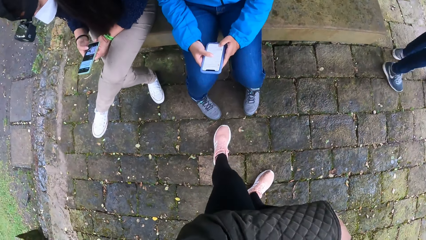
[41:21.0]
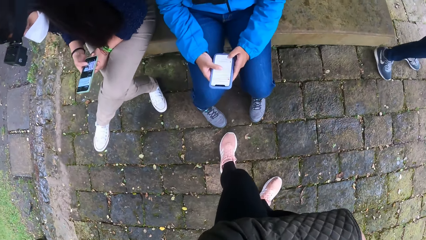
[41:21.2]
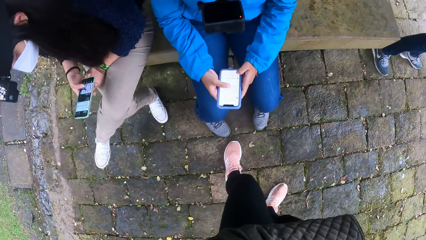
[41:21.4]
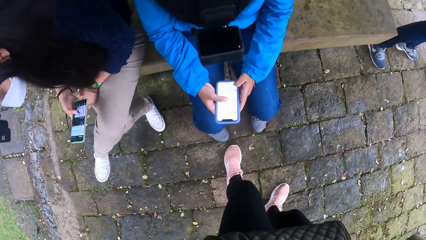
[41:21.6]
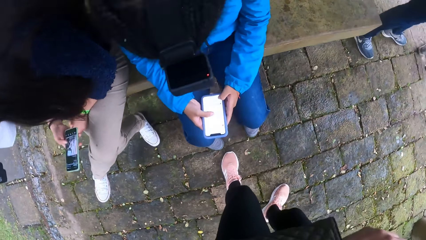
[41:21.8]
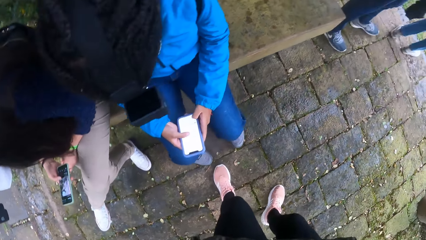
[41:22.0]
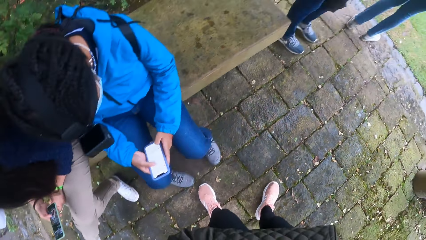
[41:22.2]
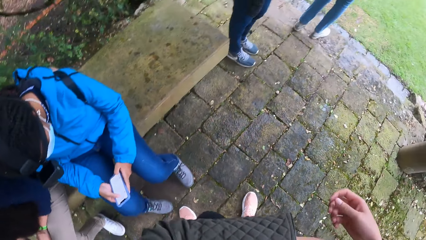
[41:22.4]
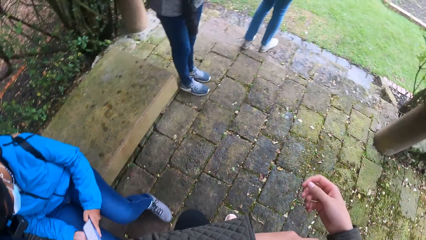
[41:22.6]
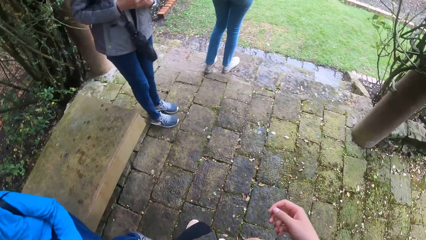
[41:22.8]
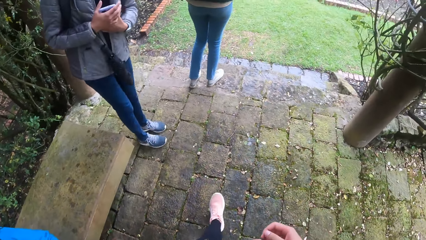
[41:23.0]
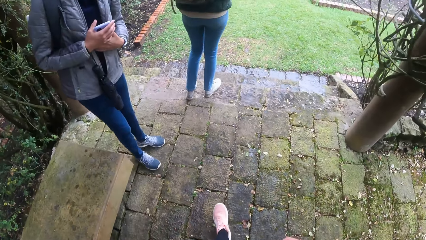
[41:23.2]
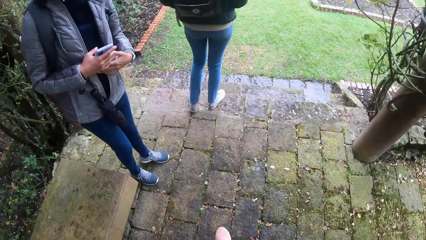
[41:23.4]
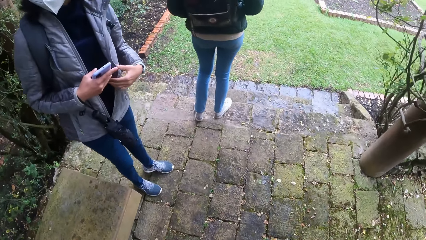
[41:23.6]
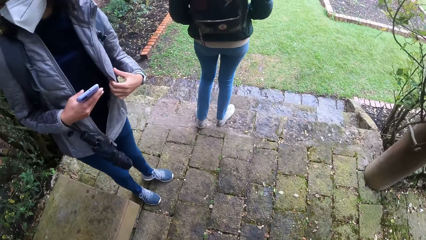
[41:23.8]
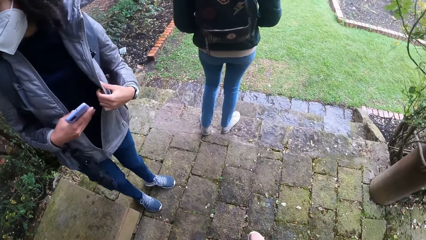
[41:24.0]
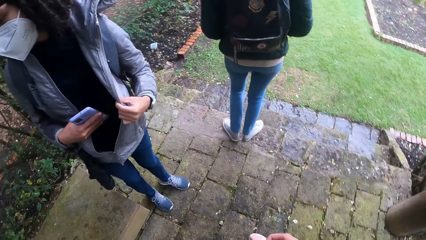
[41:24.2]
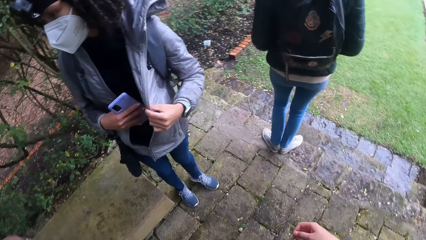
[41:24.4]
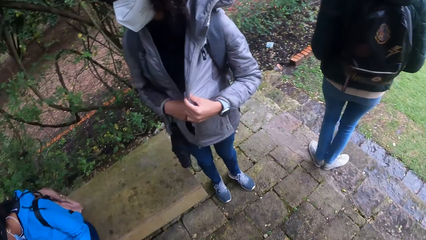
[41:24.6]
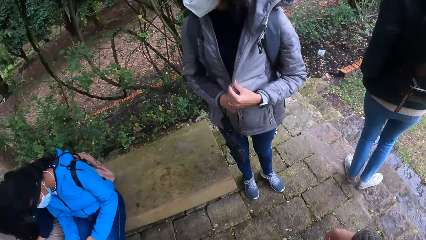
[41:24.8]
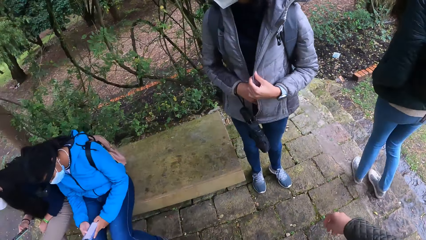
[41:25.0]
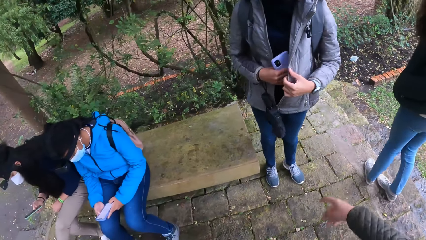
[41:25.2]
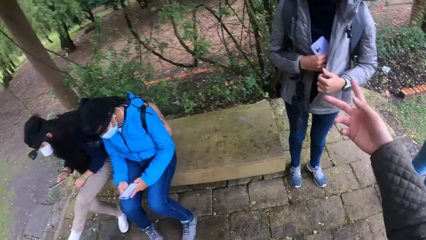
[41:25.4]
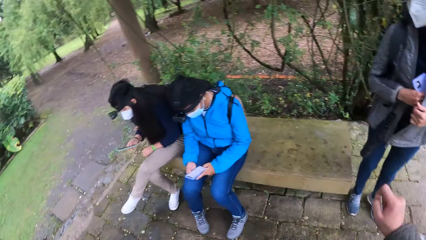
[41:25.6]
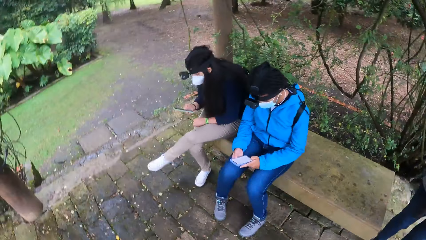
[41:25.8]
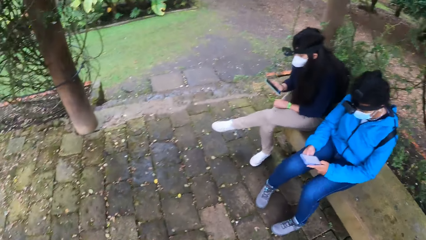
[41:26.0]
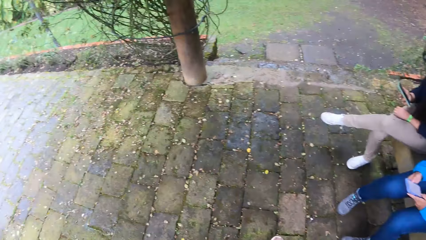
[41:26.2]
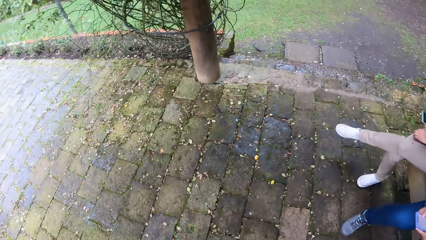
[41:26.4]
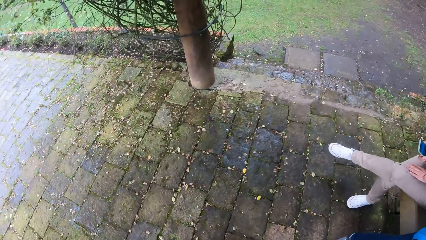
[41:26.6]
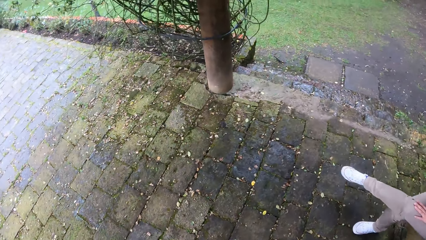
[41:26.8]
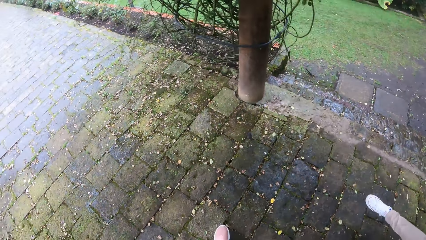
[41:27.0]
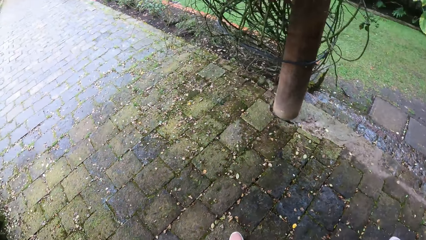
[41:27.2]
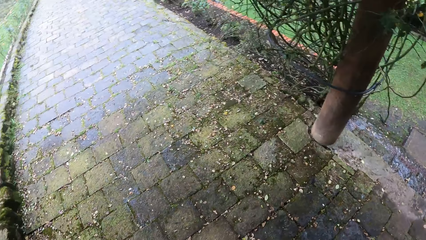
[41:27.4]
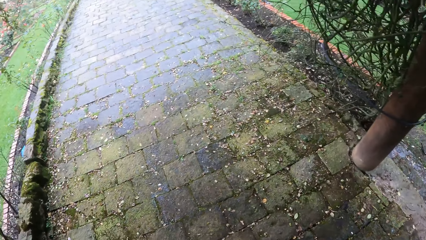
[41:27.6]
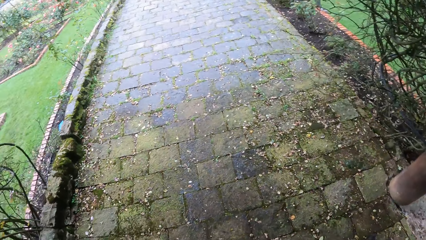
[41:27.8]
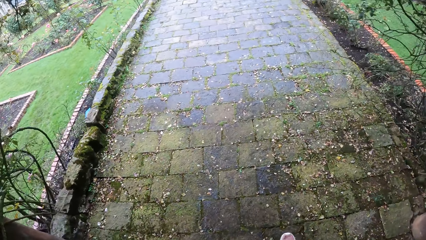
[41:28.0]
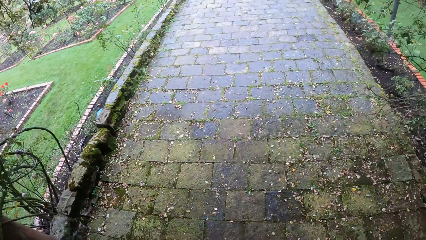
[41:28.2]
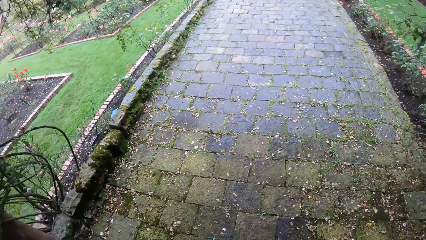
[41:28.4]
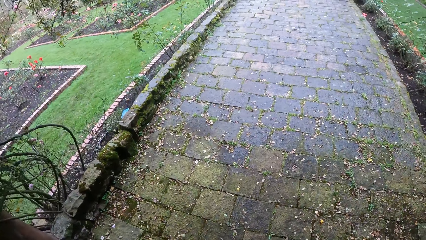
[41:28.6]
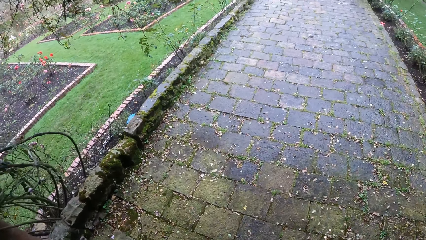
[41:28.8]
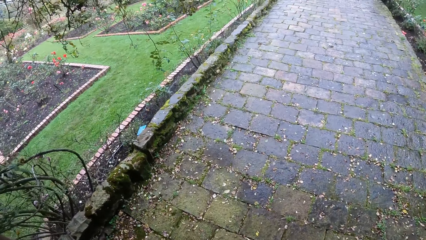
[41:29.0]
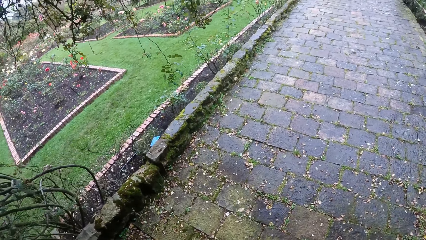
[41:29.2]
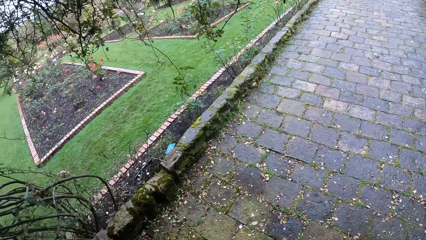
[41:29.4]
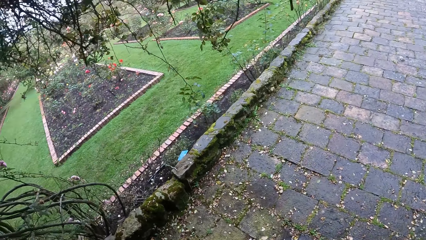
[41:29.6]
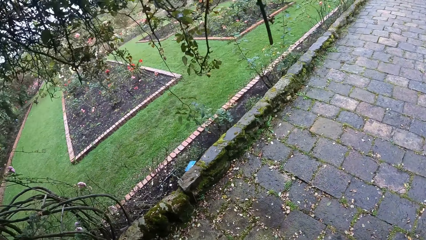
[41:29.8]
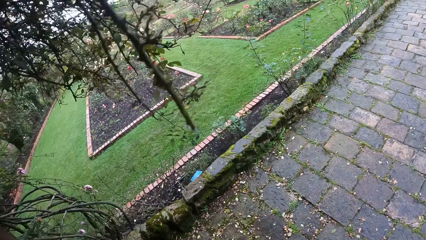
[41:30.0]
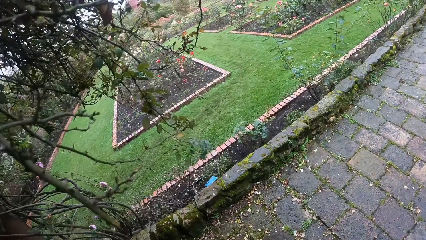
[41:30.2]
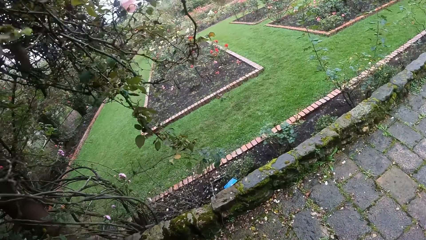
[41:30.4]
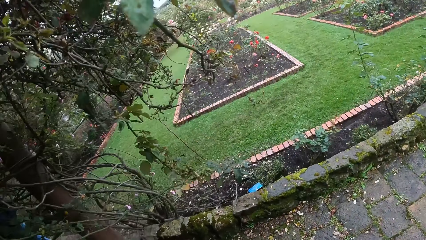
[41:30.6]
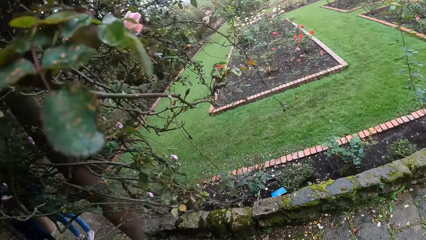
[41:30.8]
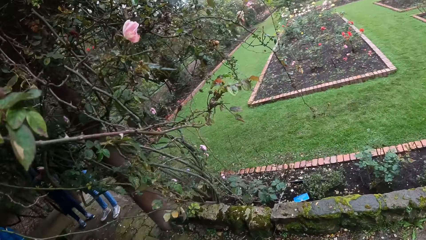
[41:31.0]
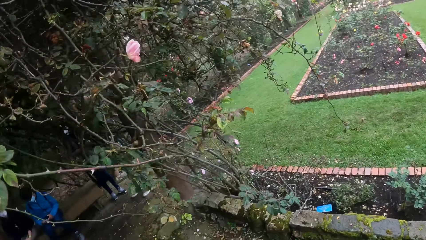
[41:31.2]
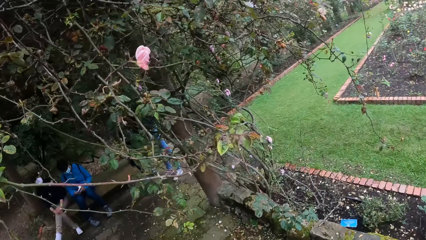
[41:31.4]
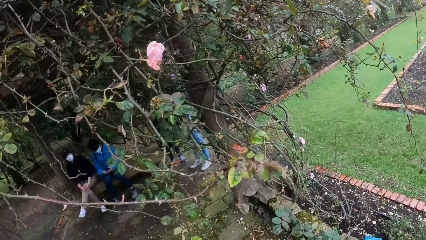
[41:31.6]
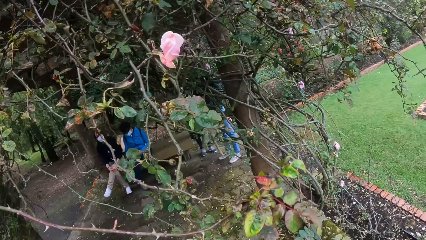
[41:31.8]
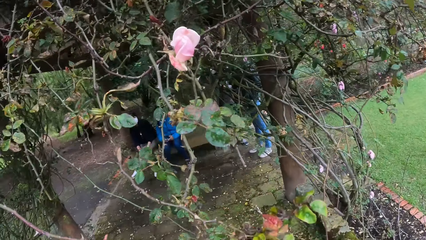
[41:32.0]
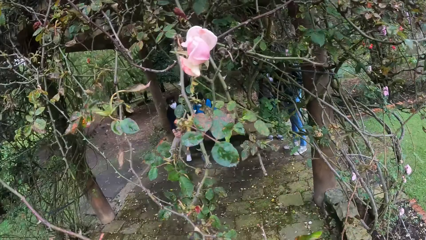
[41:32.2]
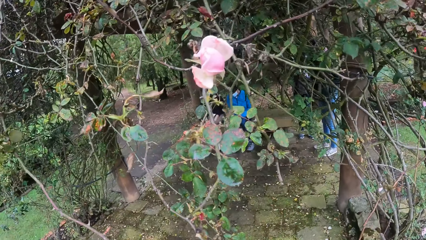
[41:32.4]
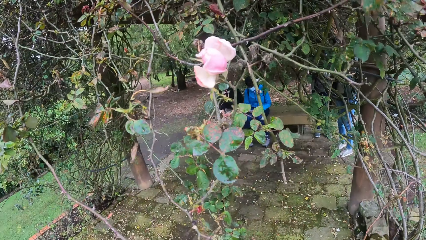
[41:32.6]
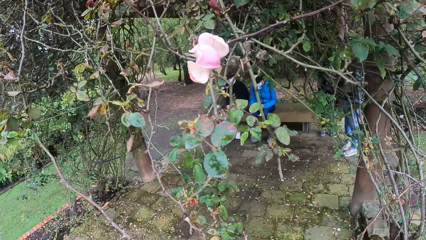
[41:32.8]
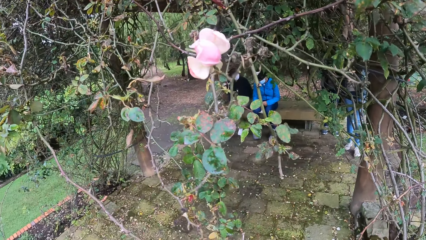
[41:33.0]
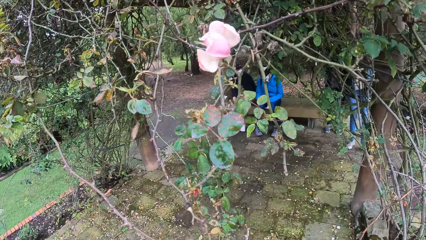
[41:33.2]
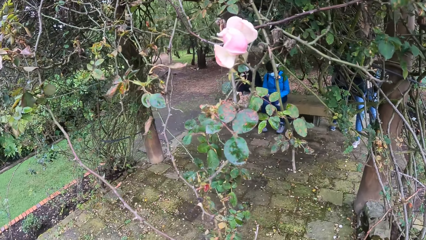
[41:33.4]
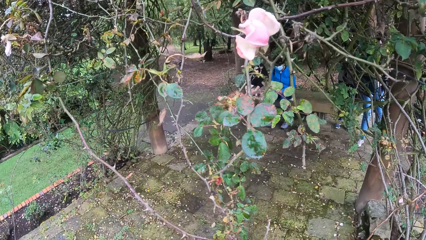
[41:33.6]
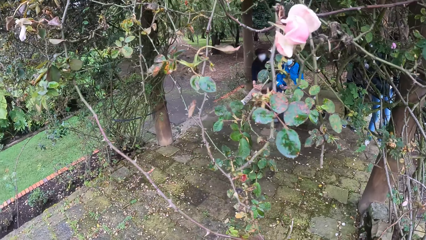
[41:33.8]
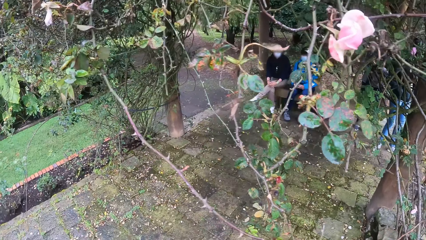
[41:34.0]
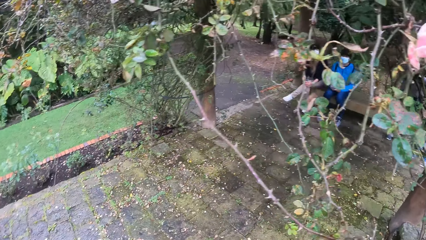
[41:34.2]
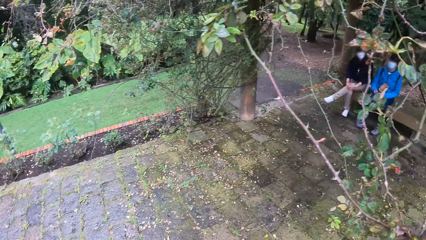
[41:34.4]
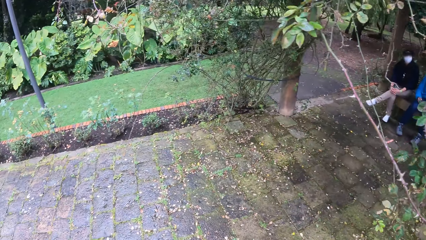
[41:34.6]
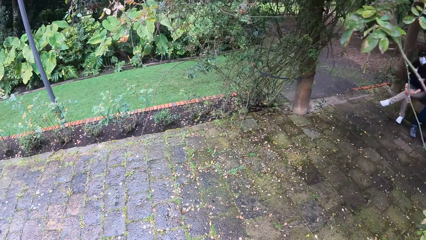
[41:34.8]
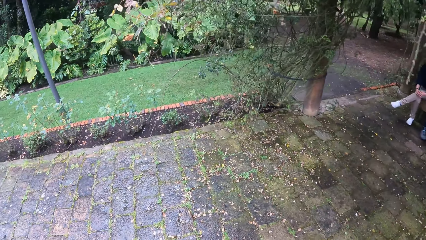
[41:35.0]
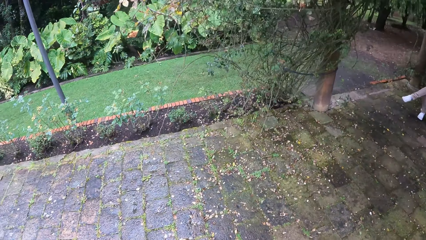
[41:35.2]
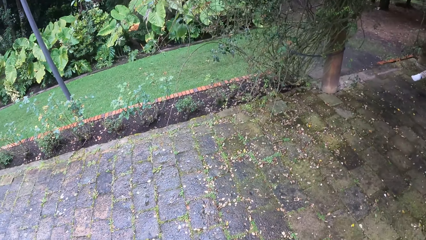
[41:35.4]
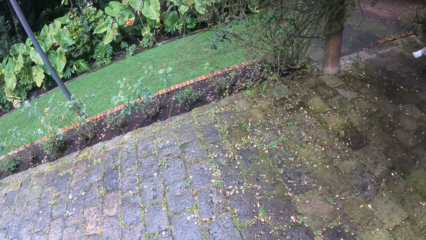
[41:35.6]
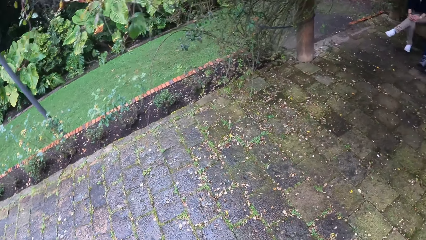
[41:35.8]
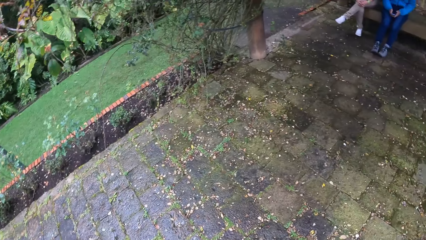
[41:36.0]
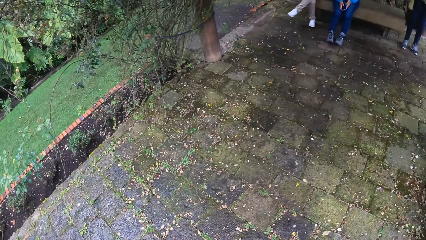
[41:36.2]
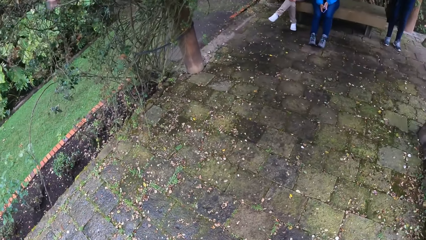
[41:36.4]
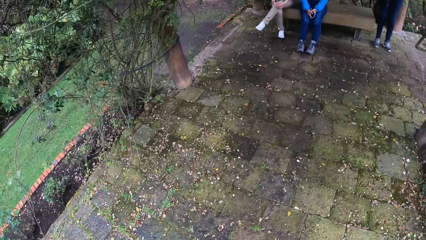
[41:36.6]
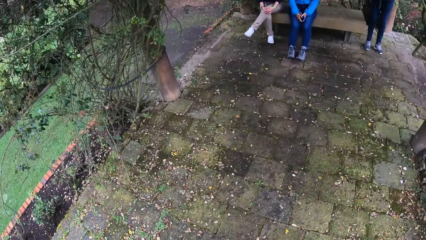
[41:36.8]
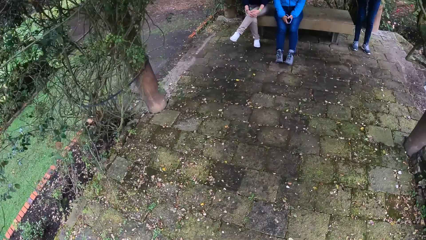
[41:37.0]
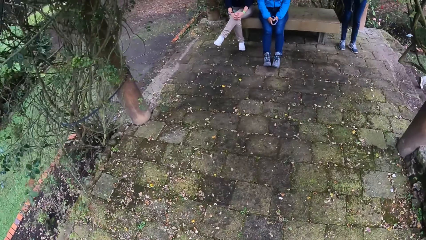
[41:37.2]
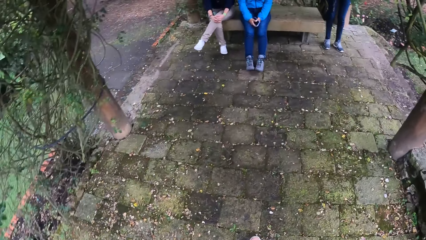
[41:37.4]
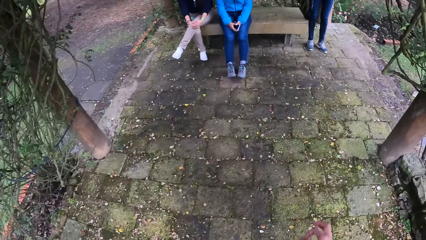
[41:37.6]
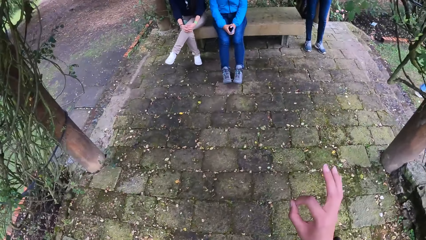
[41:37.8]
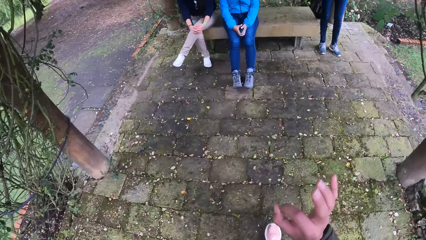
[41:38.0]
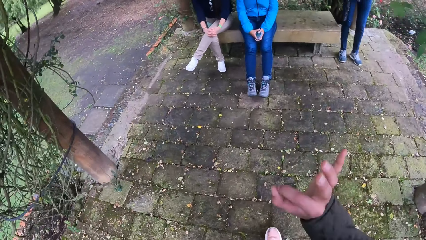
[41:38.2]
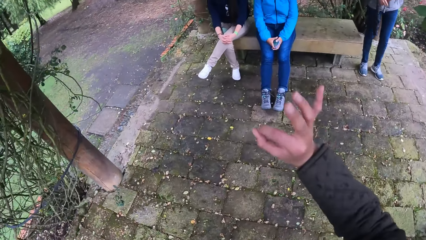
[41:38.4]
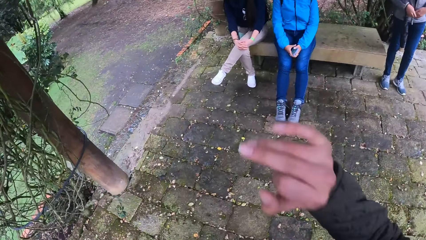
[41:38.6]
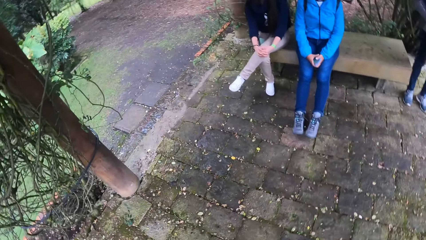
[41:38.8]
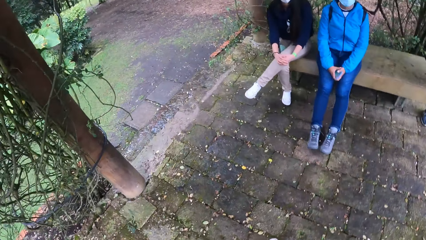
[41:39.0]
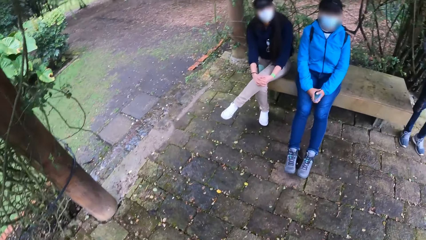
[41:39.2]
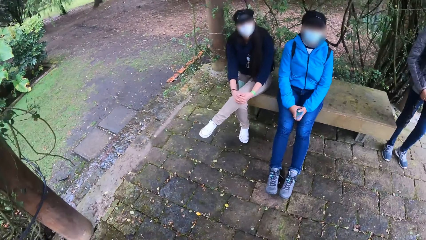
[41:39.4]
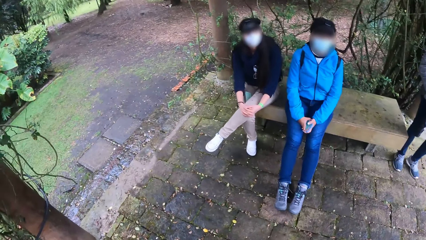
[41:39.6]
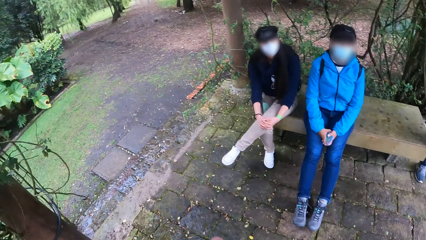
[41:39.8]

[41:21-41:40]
The camera wearer walks around a park. A woman opens her jacket with her left hand. The woman puts a phone in her jacket with her right hand. The camera wearer converses with the woman. They look around the park. They walk around the park. They look around the park. They walk around the park. They converse with two other women, the woman and another woman.
